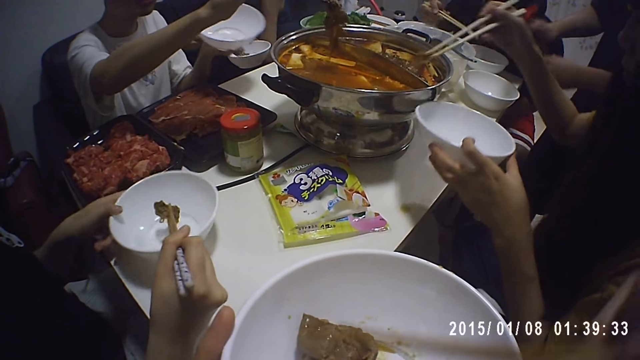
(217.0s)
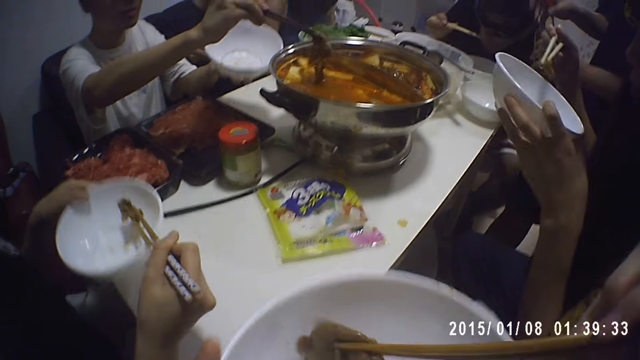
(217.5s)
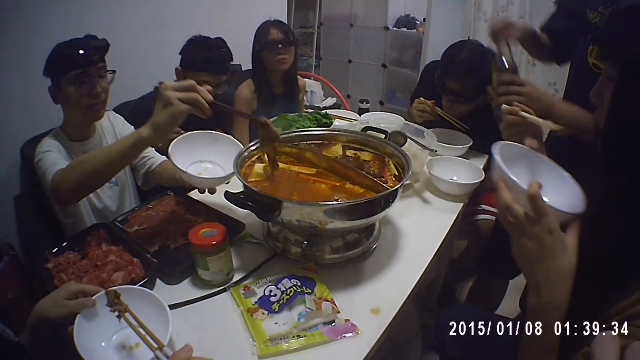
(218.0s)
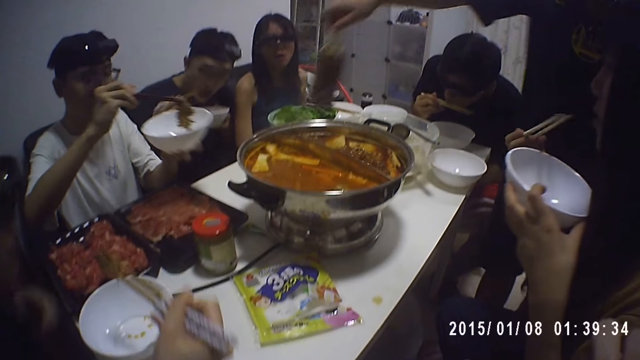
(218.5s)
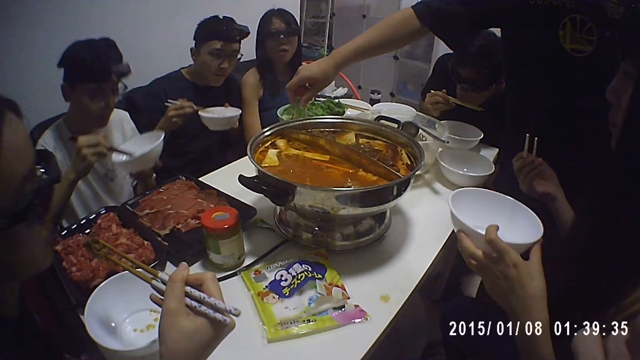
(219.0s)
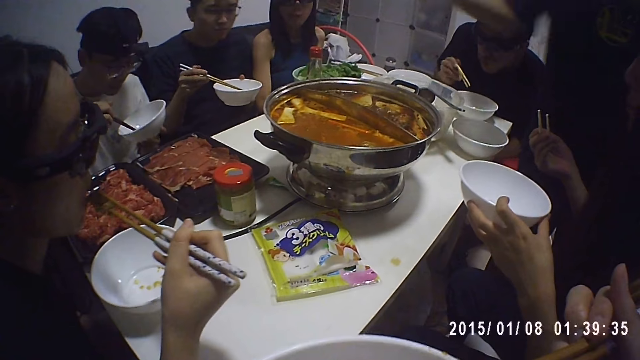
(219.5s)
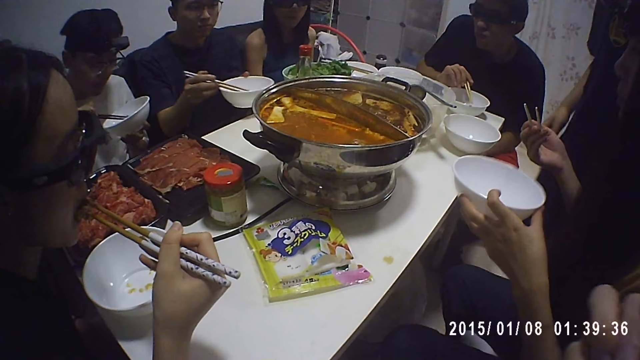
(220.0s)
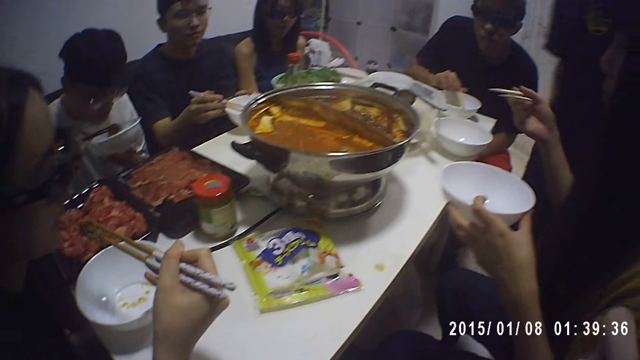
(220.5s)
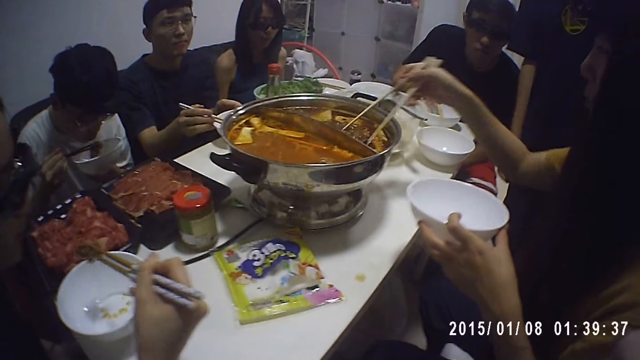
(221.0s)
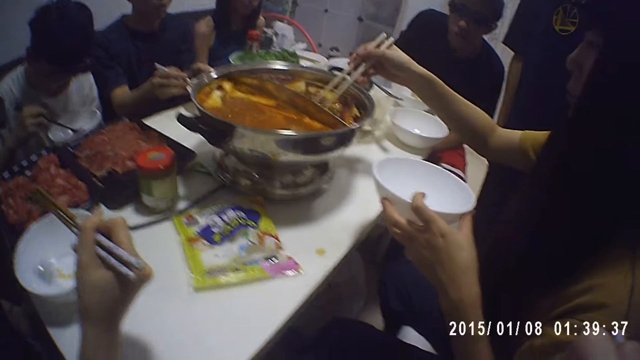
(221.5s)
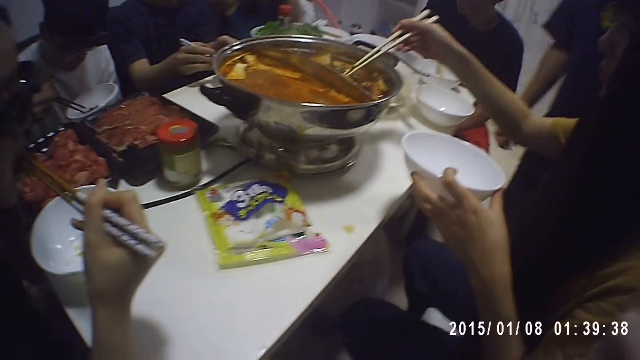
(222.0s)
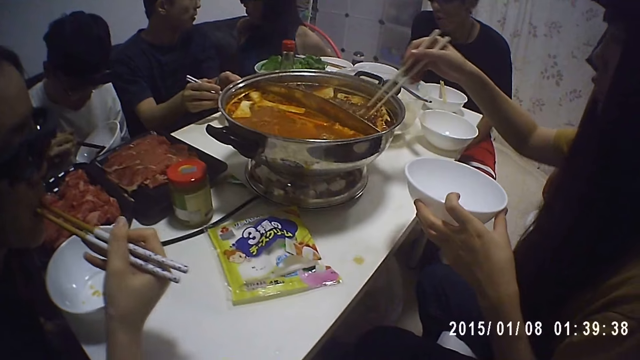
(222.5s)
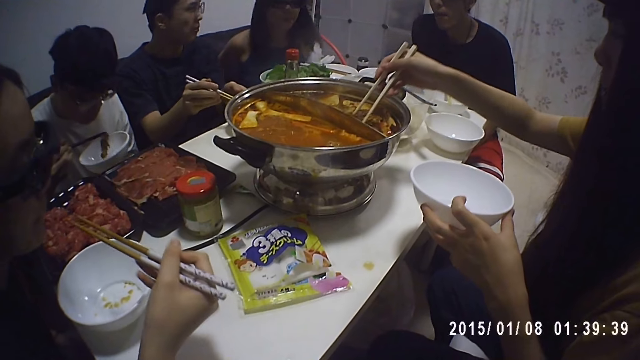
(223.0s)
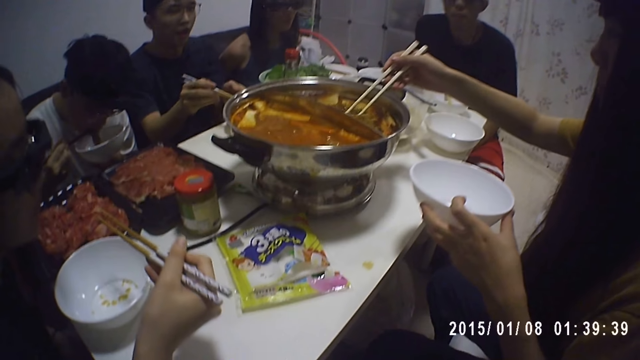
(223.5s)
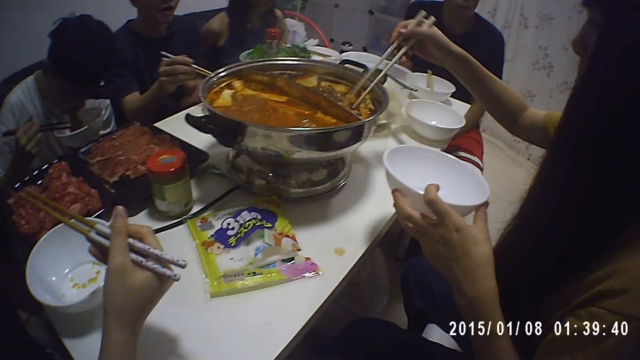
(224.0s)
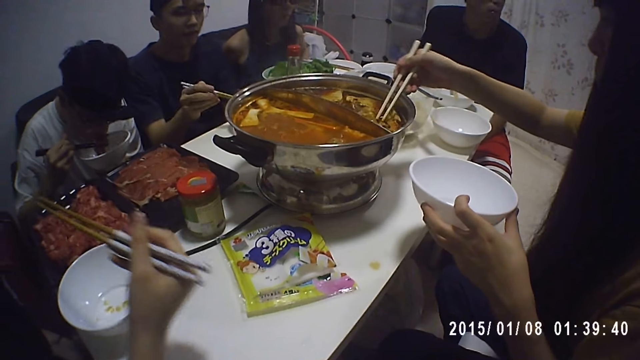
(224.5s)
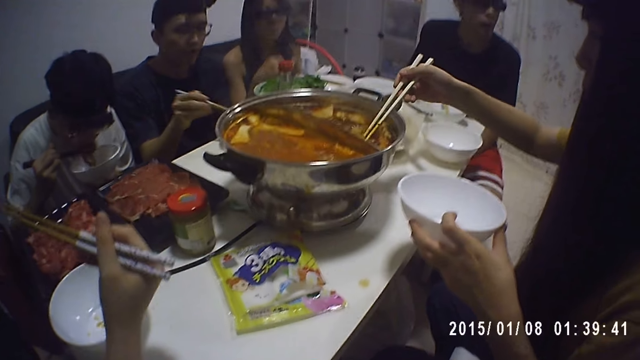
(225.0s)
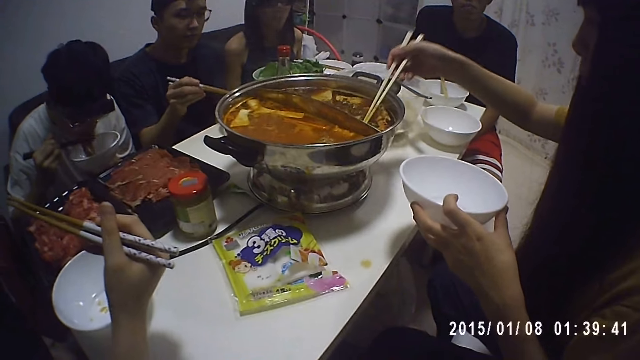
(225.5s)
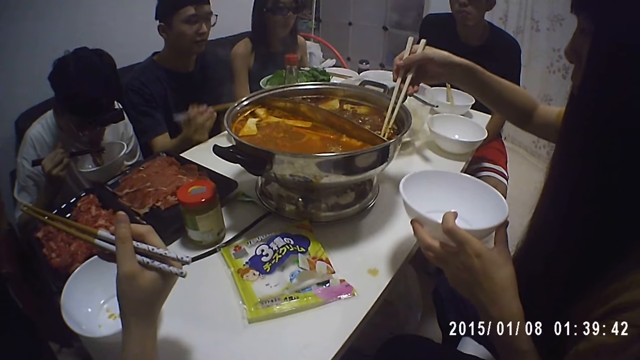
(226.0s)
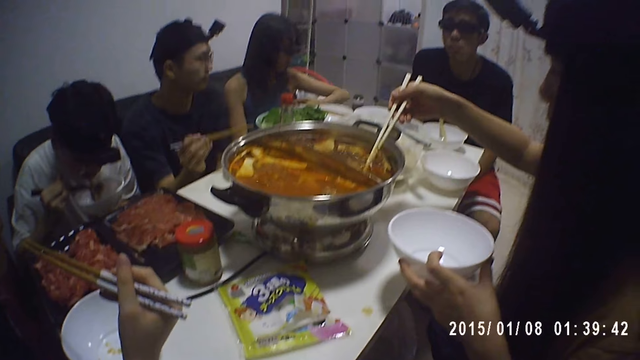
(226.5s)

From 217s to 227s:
The camera wearer eats food with the chopsticks. A man closes the bottle of ketchup. A lady tastes the food. The man drops the bottle of ketchup on the table. Another lady eats the food with chopsticks. Another man places the chopstick on the dishware. A third man eats food with the chopsticks.

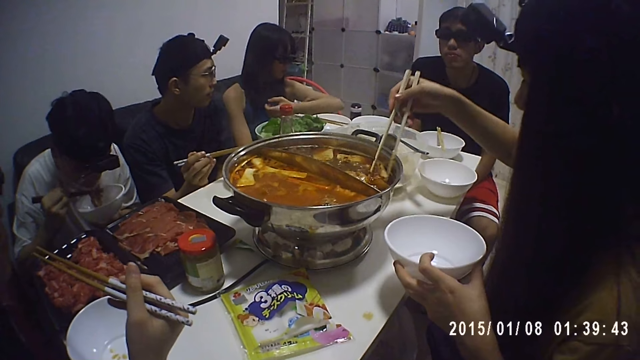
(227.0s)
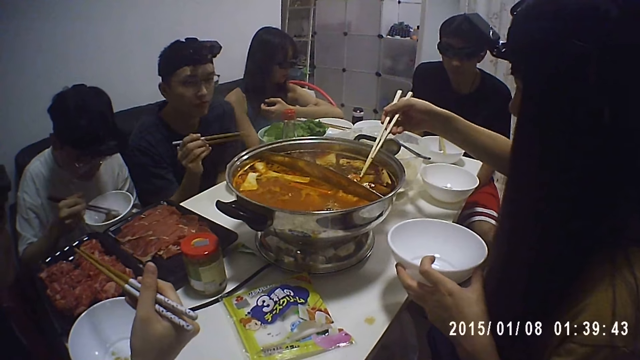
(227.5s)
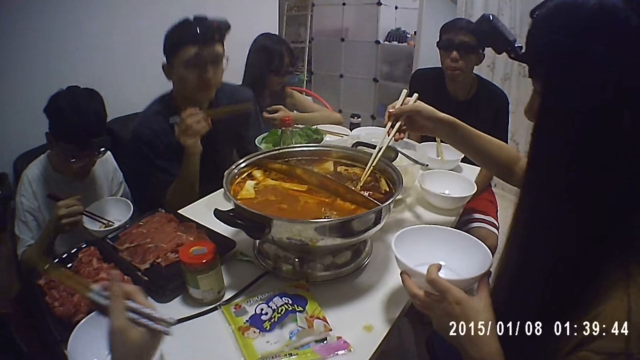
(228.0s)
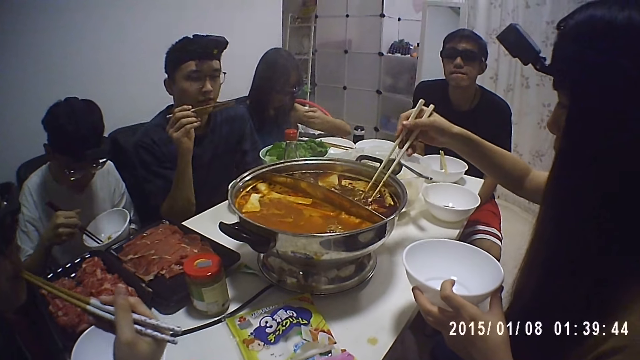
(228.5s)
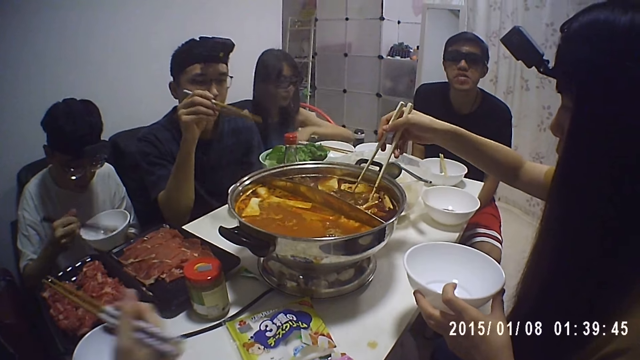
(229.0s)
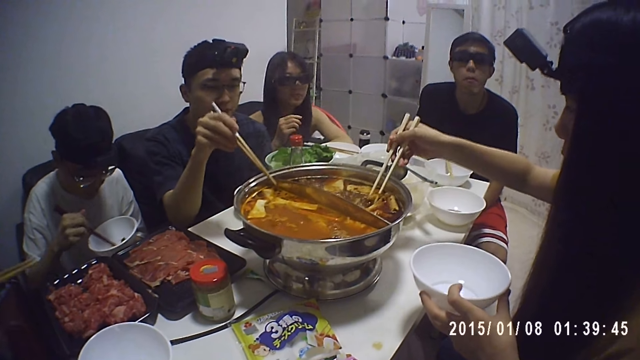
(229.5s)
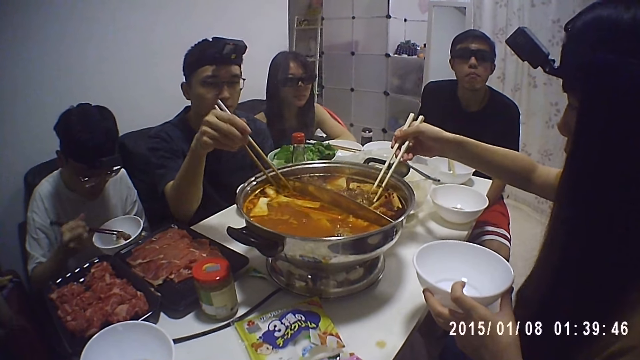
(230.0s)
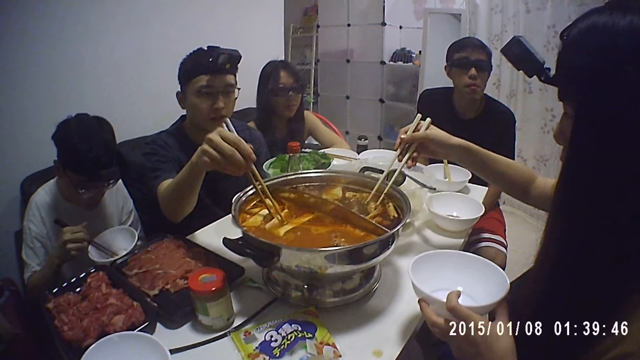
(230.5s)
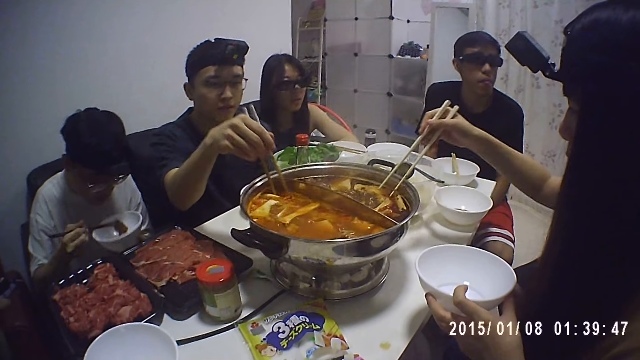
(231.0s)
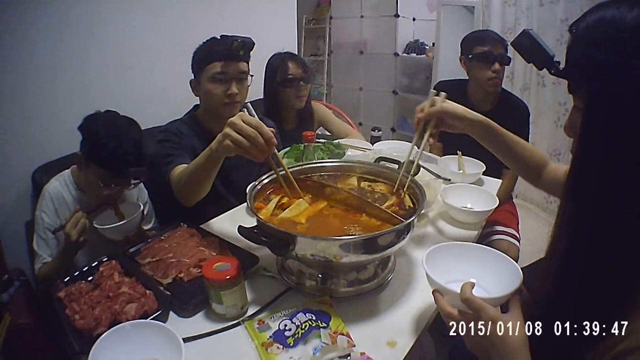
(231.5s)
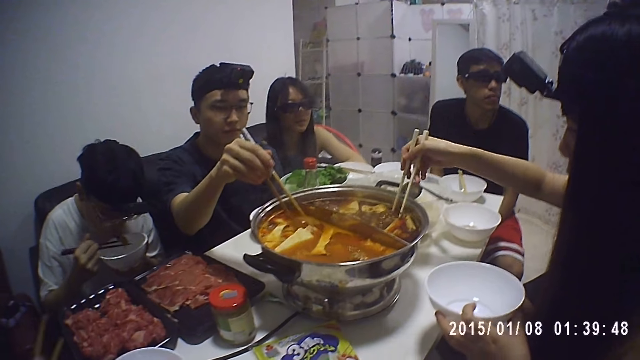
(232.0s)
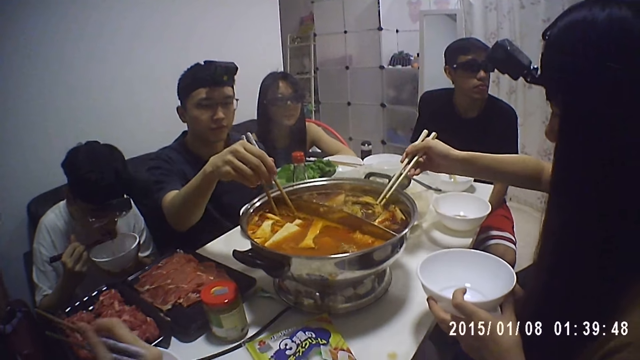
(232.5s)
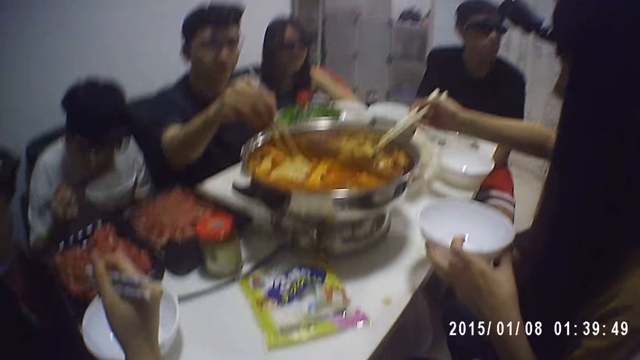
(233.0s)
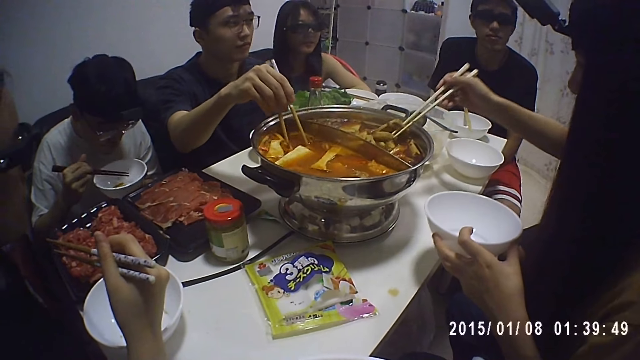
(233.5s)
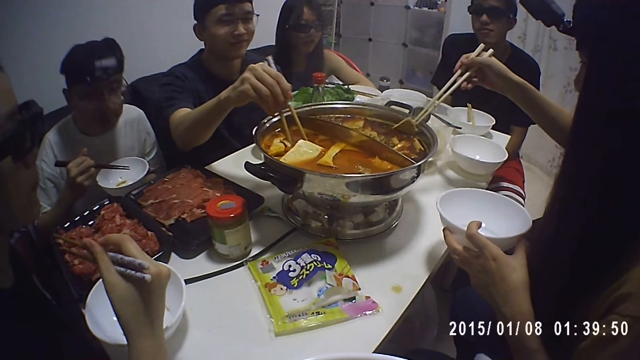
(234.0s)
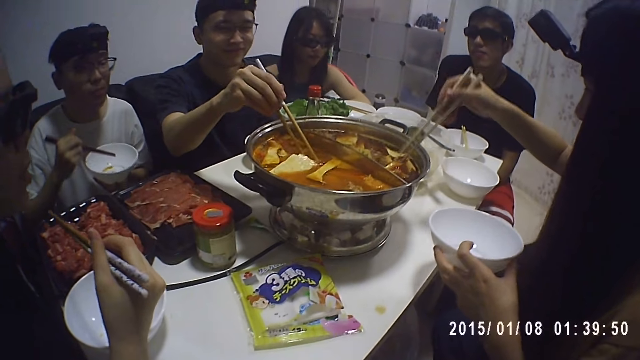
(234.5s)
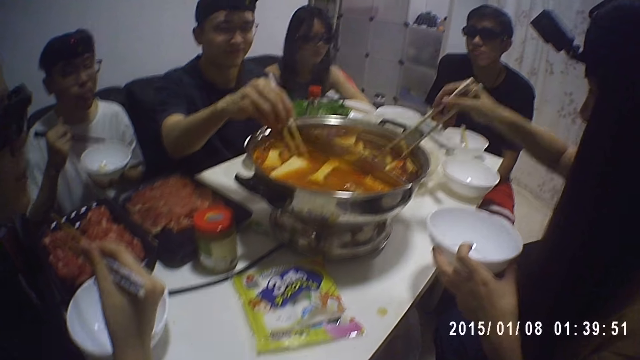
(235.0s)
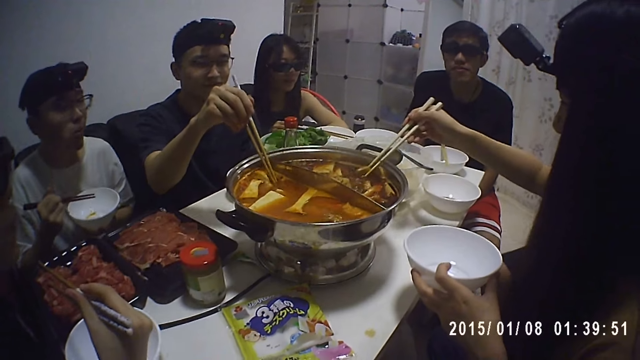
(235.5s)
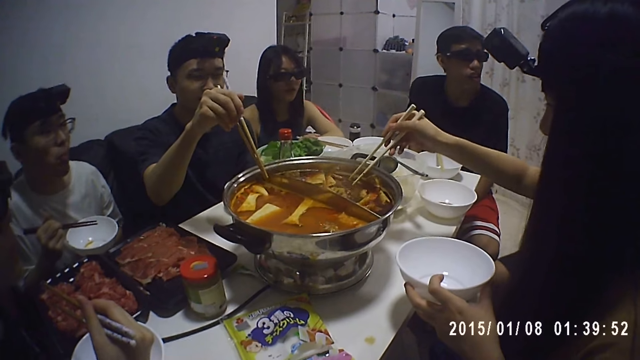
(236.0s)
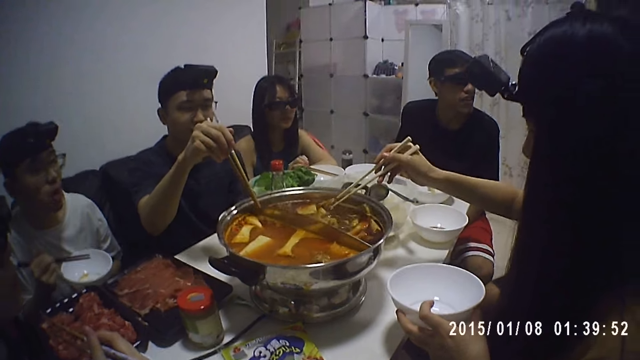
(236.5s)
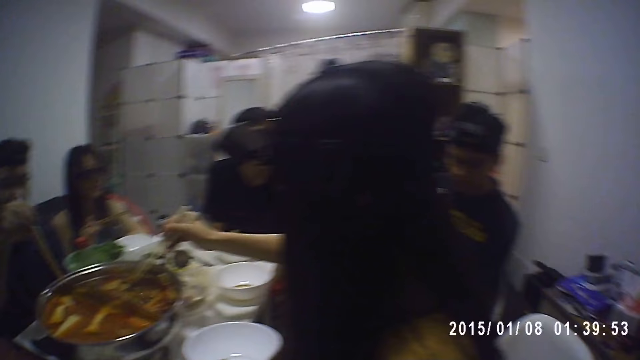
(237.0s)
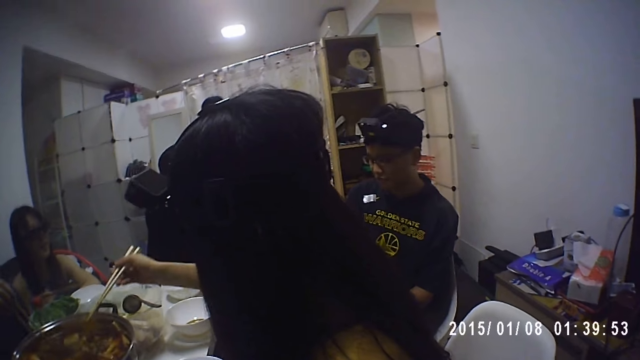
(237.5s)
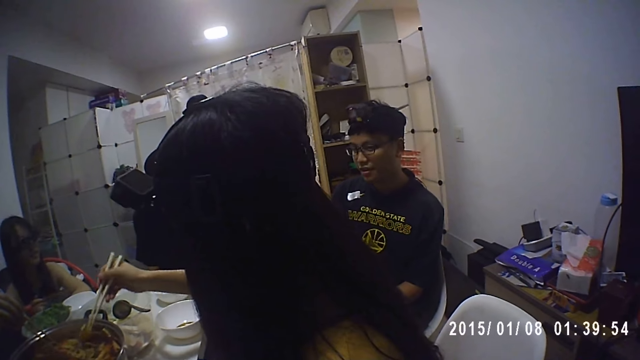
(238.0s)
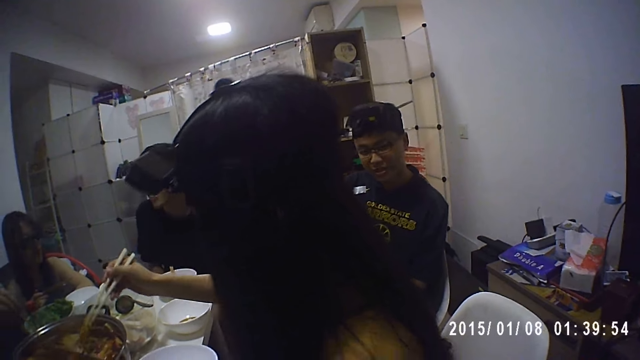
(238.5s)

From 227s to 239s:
A man mixes the food in the cookware. Another man sits down. The camera wearer looks around. A lady picks the chopsticks from the dishware.
